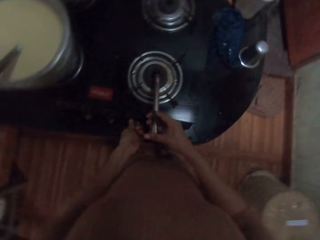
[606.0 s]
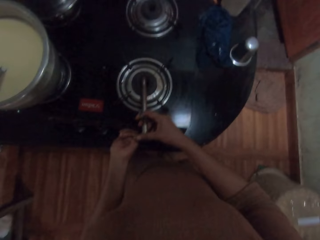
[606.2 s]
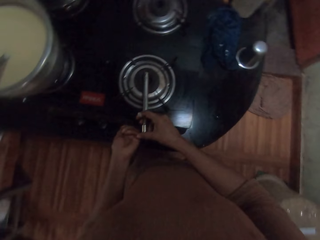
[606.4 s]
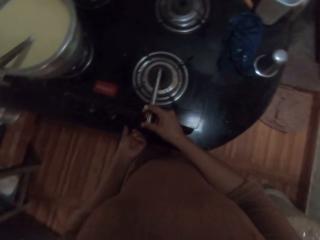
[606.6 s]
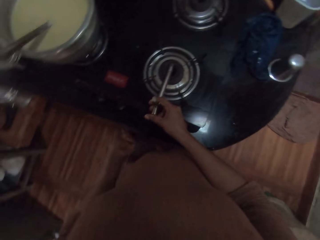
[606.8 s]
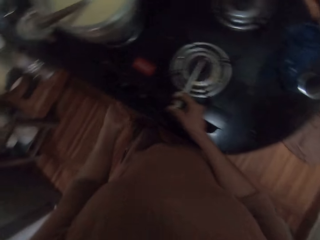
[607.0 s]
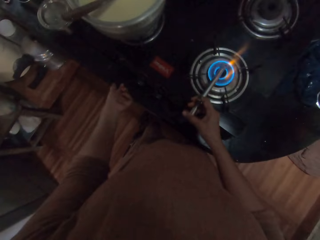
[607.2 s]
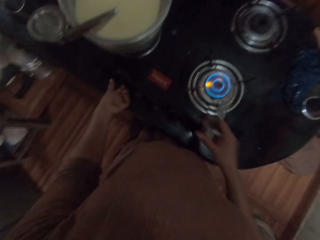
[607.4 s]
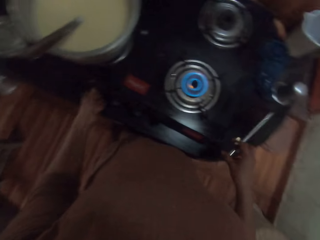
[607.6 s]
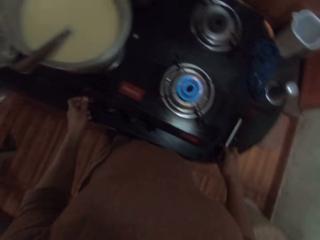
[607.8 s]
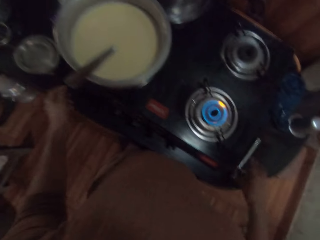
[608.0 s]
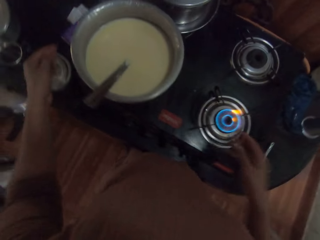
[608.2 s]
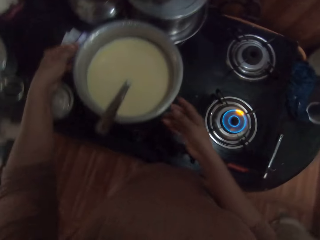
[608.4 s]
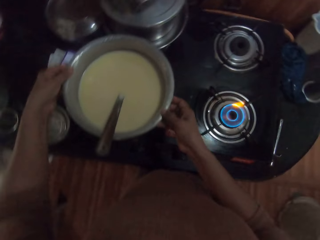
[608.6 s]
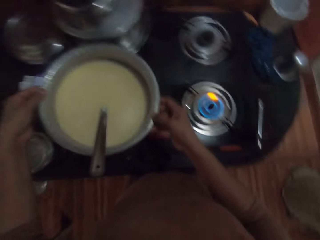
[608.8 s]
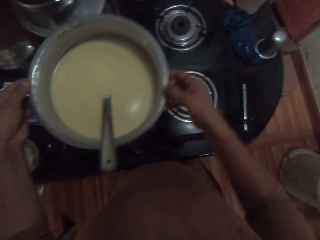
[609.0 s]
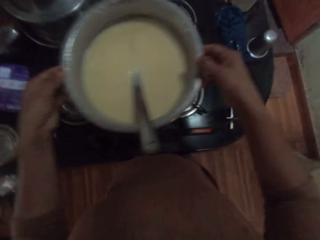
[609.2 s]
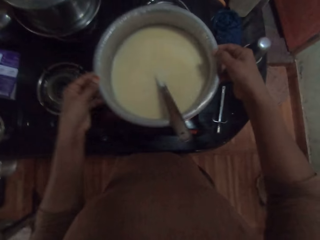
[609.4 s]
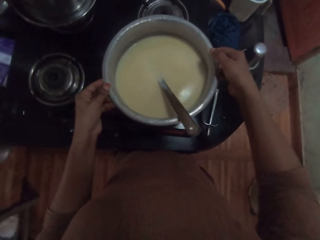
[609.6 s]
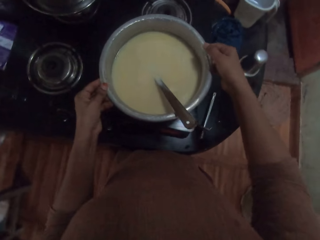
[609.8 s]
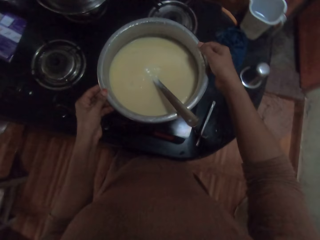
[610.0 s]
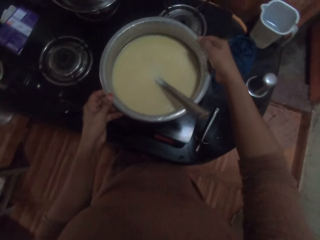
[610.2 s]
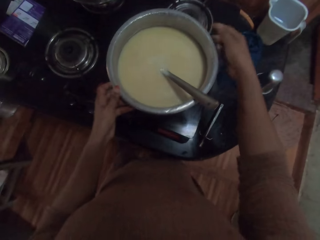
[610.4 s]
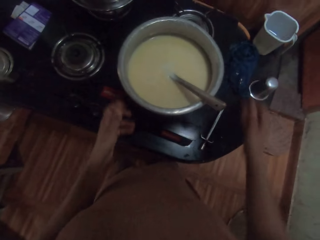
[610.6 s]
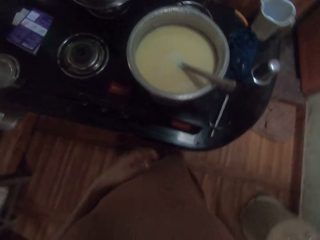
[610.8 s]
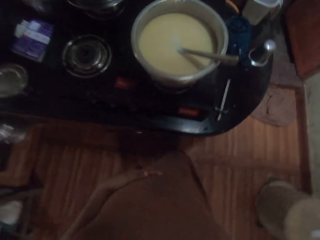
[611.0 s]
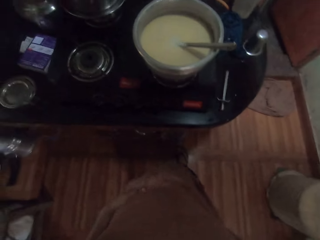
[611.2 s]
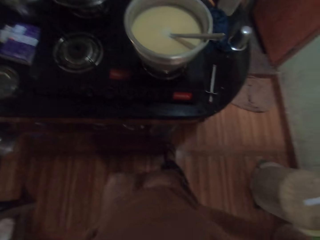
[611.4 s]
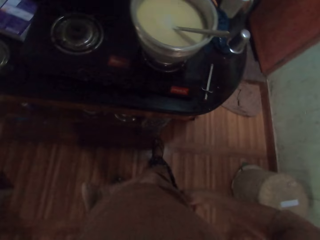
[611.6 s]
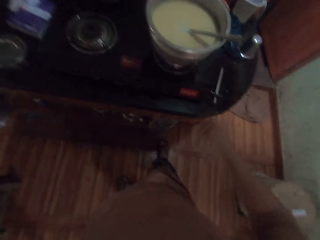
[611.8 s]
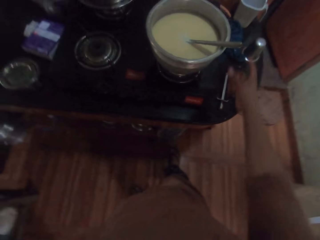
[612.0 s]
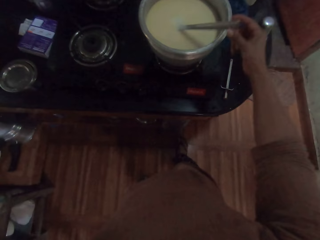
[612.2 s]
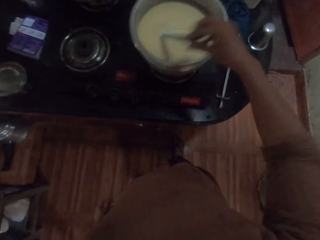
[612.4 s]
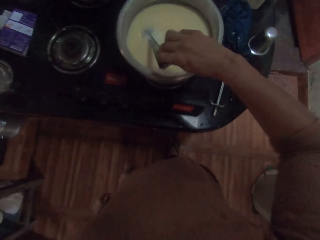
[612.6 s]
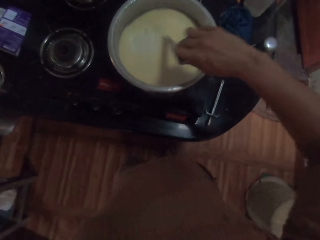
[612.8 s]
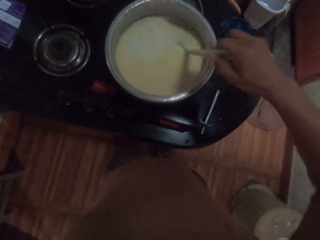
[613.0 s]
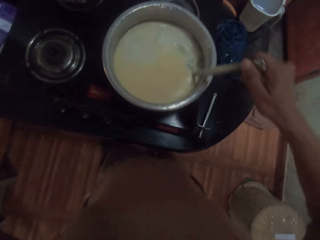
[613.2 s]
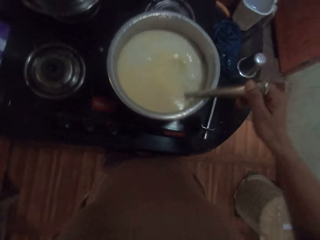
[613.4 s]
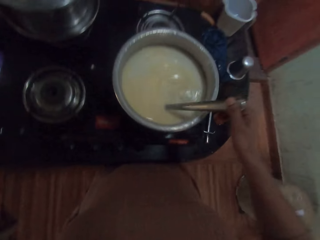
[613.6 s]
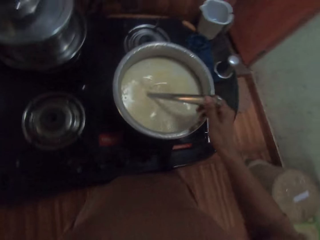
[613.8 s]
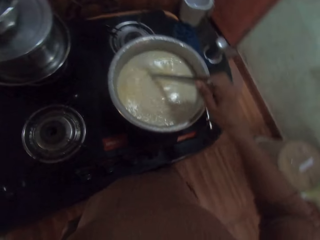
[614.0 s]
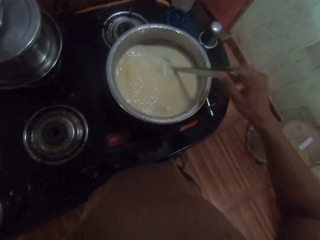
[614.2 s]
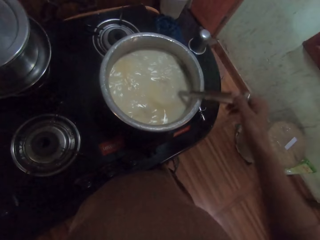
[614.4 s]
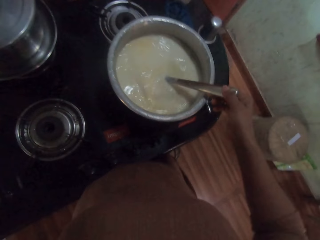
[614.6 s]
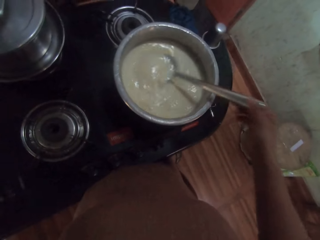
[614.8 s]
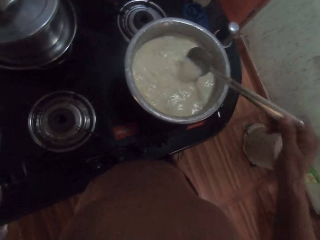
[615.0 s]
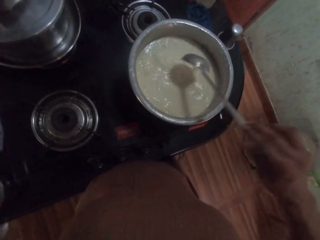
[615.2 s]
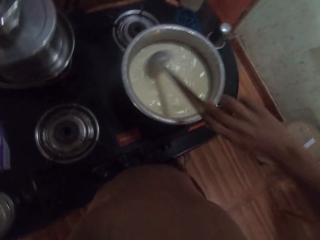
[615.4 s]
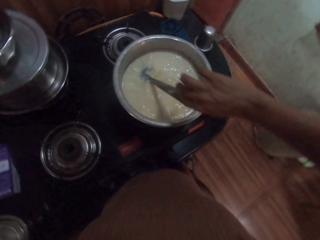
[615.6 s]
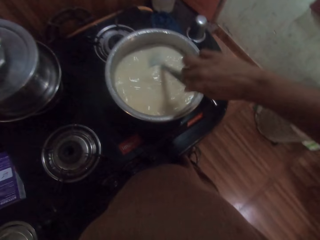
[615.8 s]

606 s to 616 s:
The camera wearer turns a knob on the gas cooker with her left hand. She lights the gas cooker with the lighter in her right hand. She drops the lighter in her right hand on the counter. She picks up the bowl or cooking pot from the gas cooker with her hands. She drops the bowl in her hands on the gas cooker. She holds the spoon with her right hand. She stirs tea in the bowl with the spoon in her right hand.

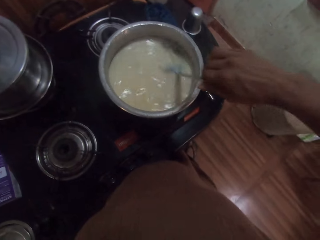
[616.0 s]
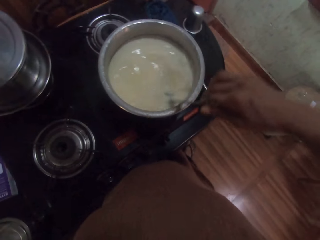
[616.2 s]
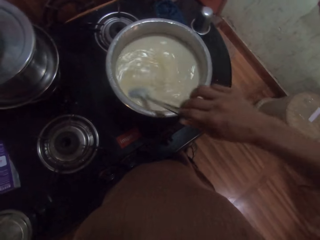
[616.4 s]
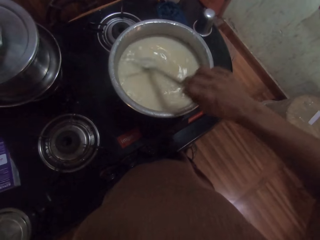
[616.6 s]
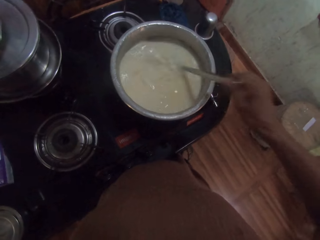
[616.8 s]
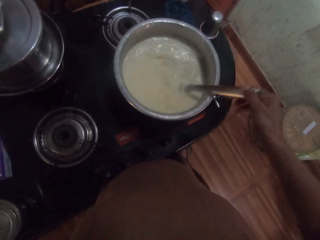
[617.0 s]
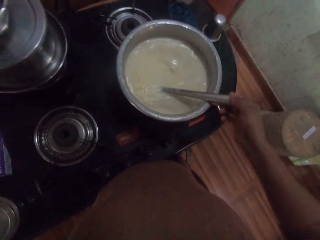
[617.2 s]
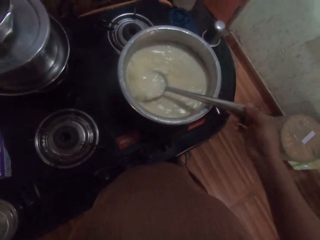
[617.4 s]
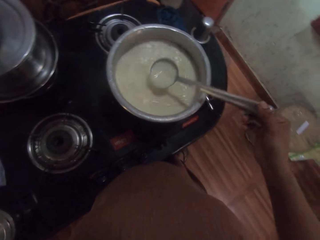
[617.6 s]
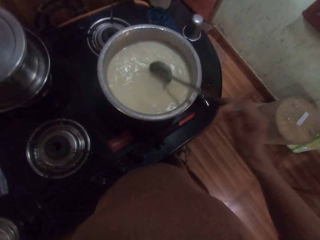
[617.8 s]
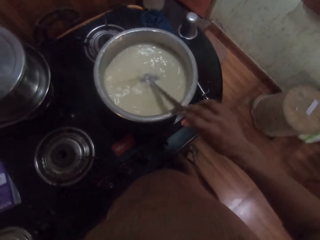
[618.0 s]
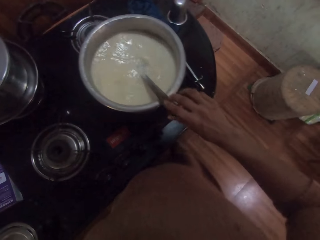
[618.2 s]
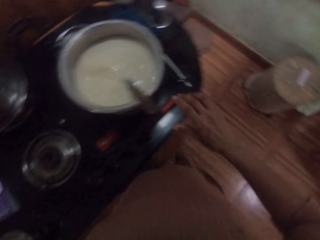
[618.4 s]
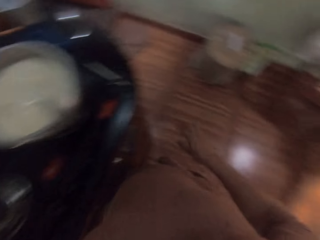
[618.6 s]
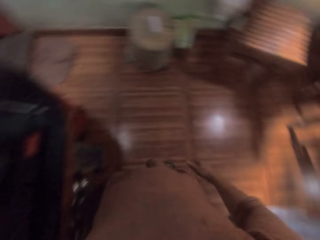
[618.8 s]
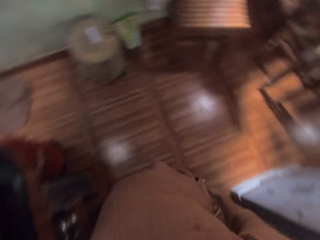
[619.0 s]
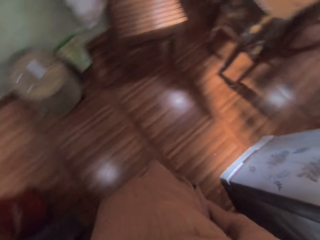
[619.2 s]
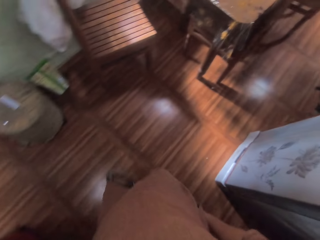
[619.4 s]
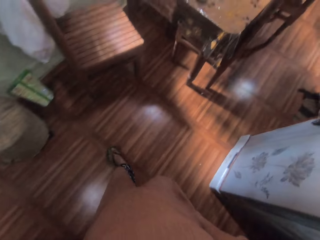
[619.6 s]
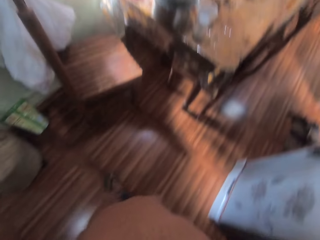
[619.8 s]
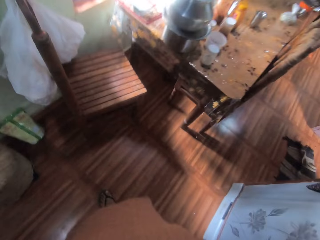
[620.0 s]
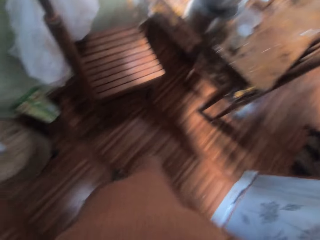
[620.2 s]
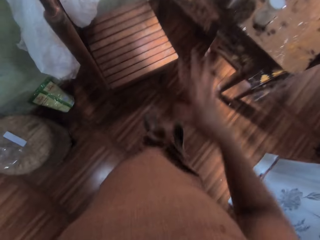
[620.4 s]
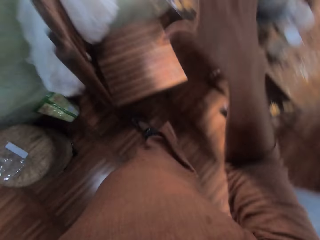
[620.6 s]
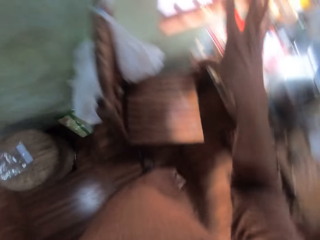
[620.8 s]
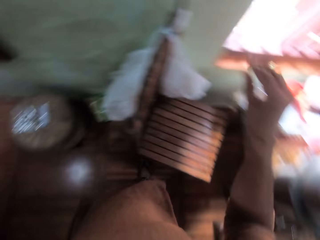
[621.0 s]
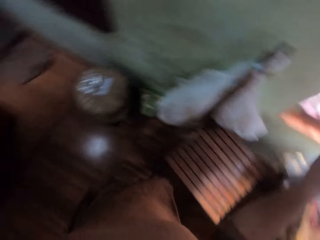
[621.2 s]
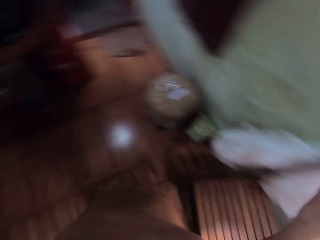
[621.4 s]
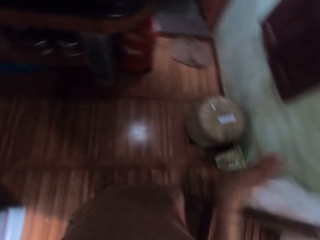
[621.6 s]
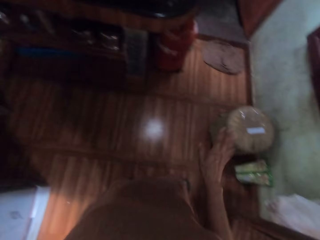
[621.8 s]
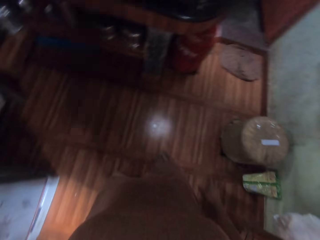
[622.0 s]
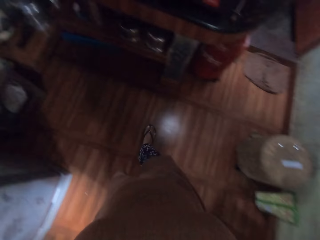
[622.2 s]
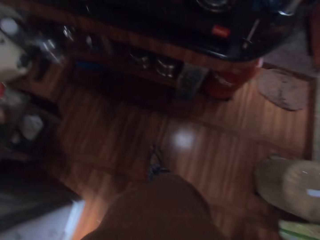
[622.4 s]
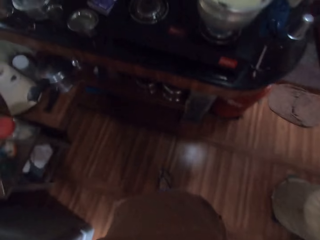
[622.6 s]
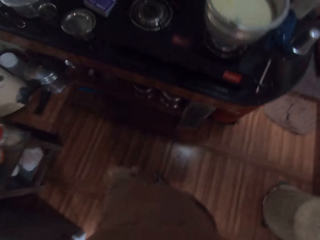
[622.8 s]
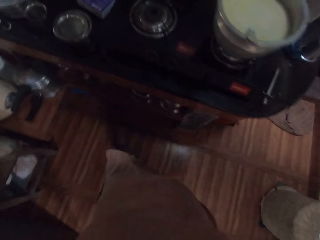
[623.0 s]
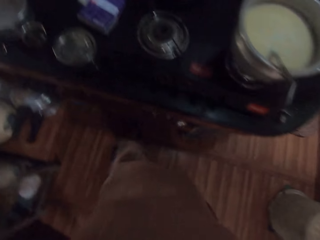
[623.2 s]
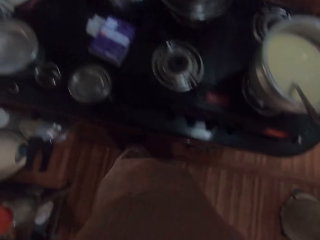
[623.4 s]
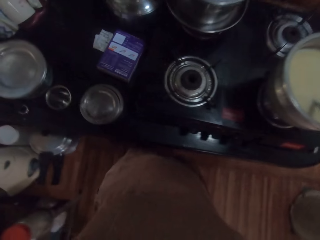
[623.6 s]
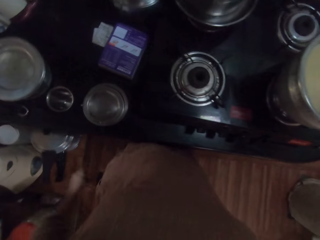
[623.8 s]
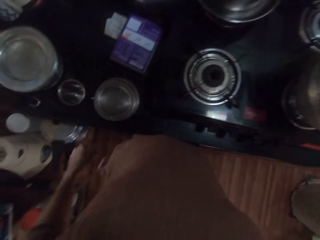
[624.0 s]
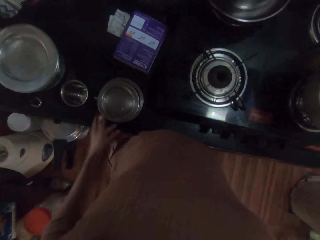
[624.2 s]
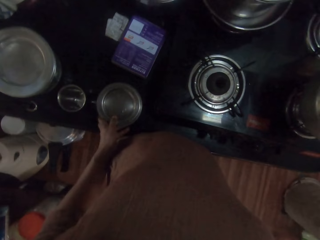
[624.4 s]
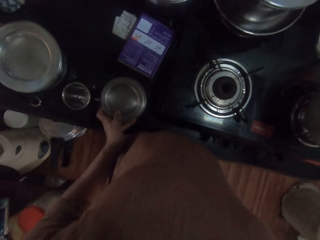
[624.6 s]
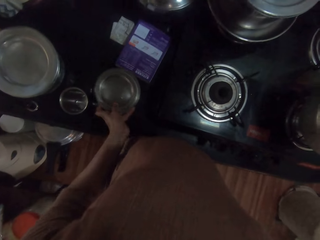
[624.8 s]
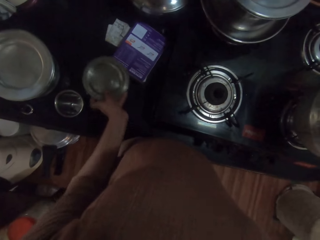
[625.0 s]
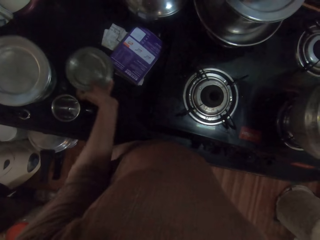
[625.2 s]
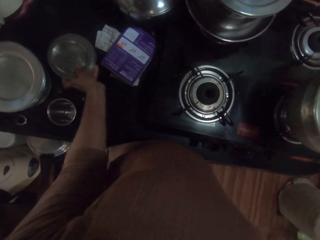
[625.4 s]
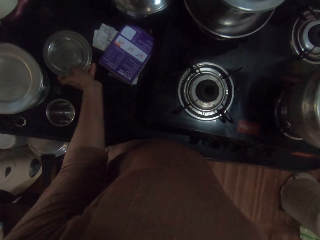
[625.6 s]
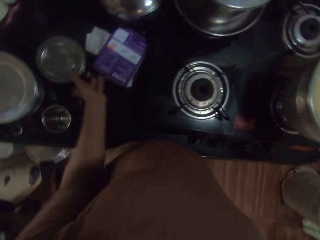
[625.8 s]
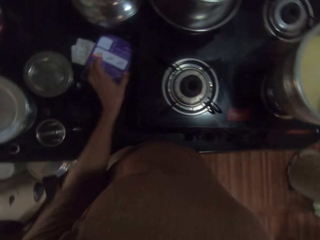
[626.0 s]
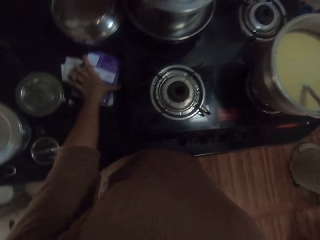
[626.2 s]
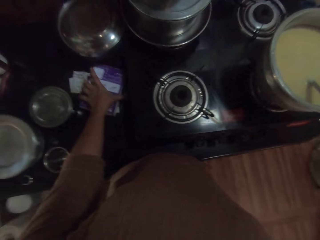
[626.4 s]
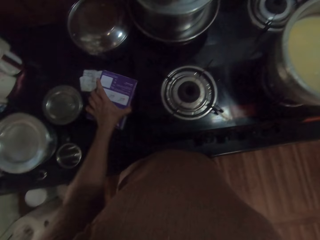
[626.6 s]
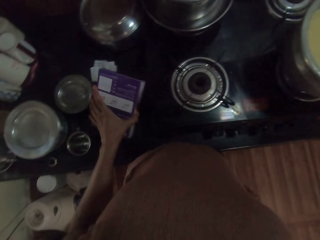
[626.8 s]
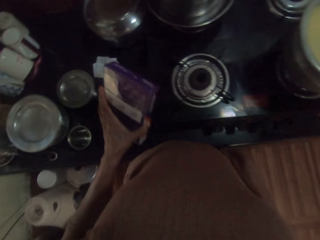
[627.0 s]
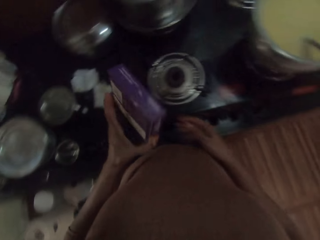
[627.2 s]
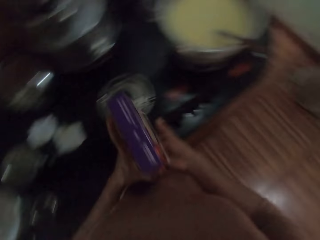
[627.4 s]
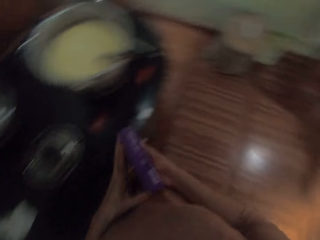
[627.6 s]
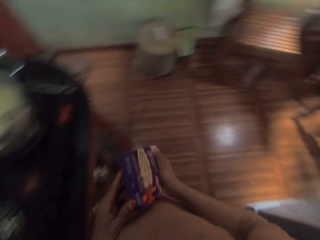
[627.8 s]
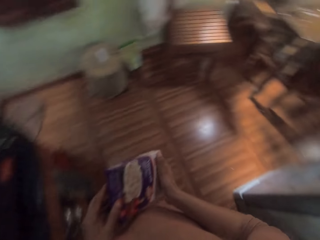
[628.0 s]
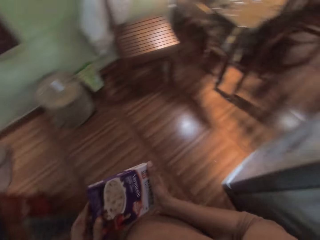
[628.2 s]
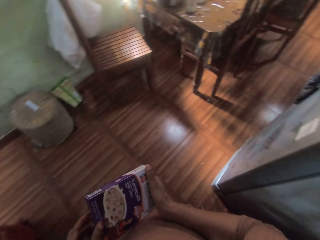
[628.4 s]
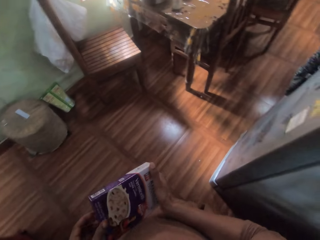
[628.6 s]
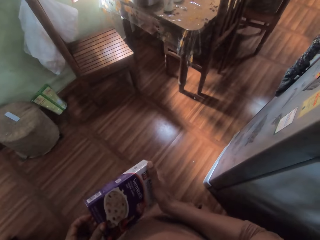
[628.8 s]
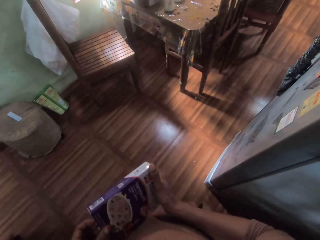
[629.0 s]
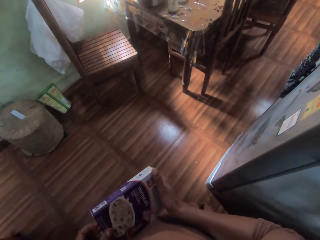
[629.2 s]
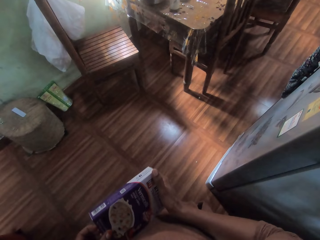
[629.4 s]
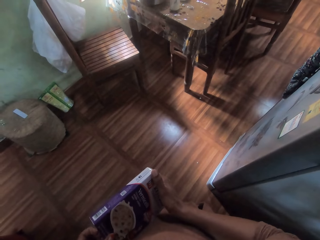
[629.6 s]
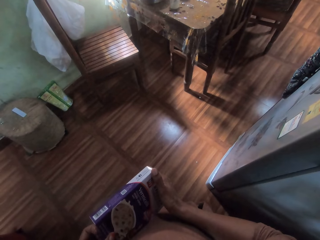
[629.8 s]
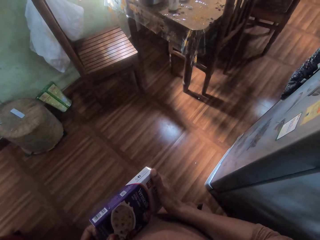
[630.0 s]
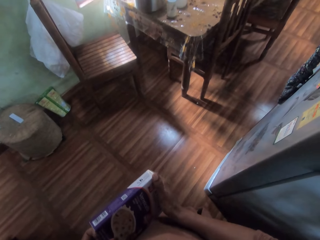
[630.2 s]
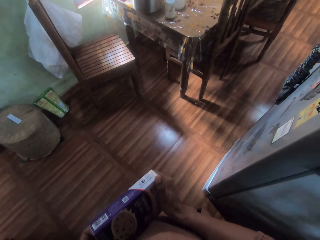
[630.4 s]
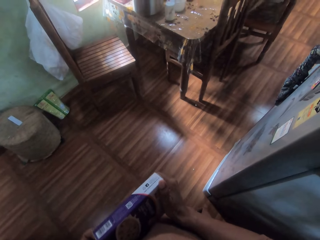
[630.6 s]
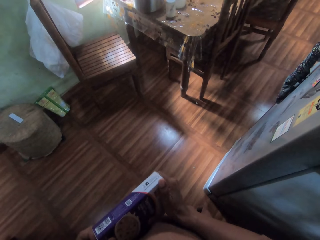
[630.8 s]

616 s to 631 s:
The camera wearer drops the spoon in her right hand in the bowl. She walks, stretches her hand, drops her hand and walks. She moves a jar on the counter with her left hand. She adjusts the cooking pot. She picks up a pack of tea from the counter with her left hand. She holds the pack of tea with both hands.
